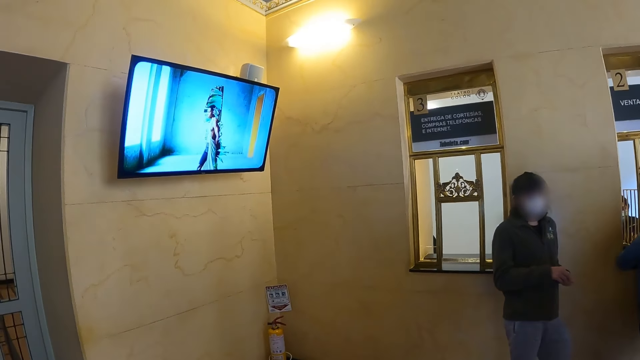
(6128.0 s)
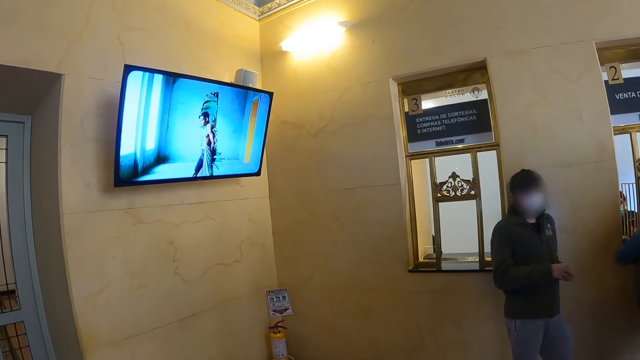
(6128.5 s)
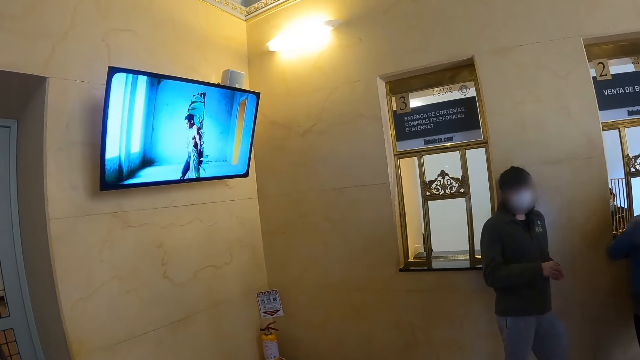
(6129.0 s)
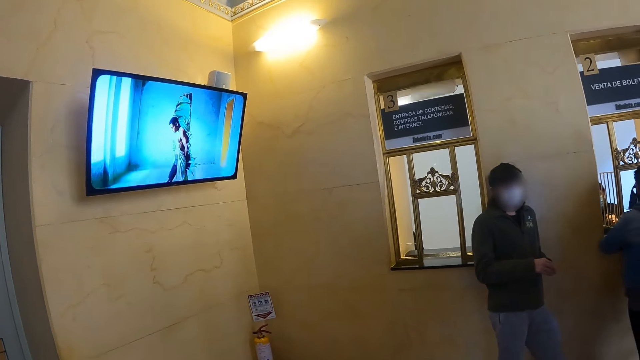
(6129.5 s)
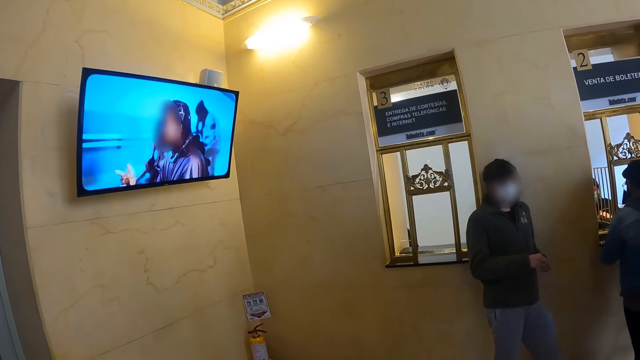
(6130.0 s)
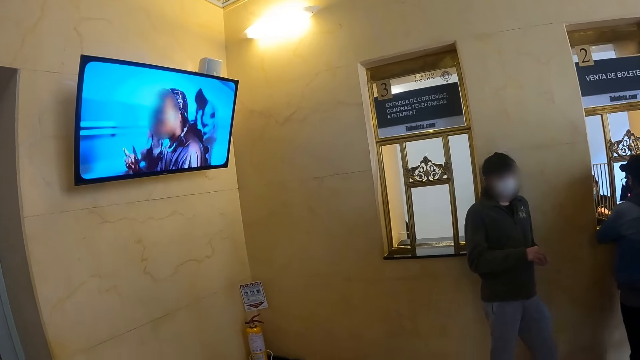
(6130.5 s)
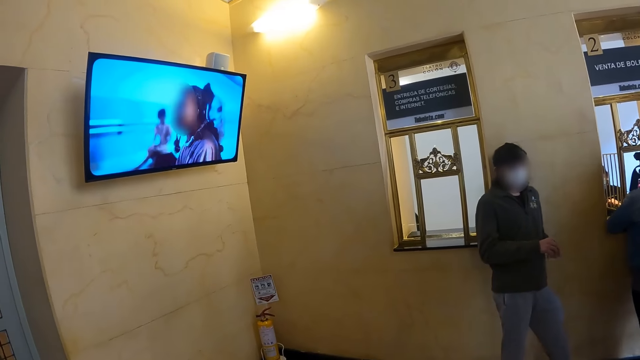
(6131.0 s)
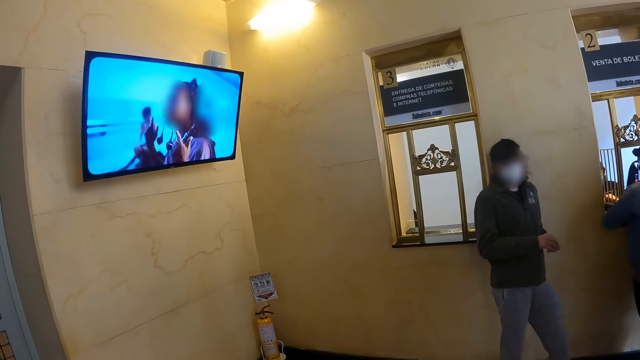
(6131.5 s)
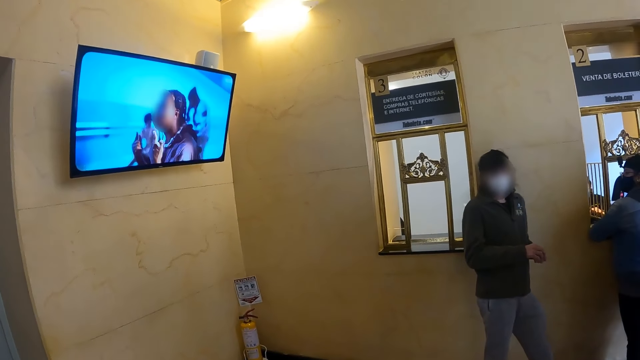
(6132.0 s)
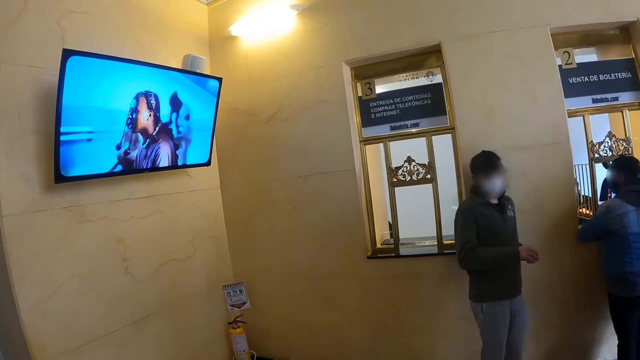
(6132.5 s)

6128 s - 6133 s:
The camera wearer looks around.

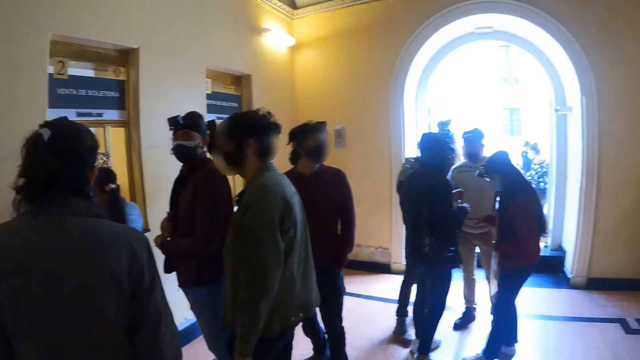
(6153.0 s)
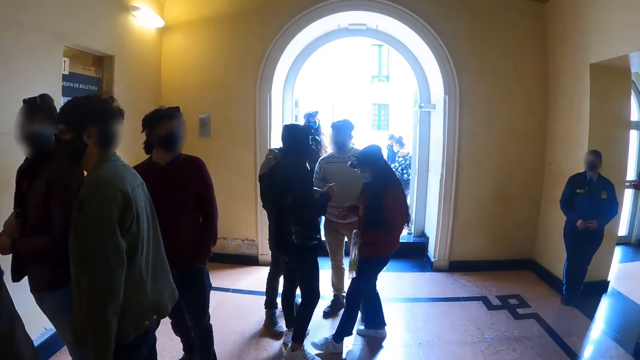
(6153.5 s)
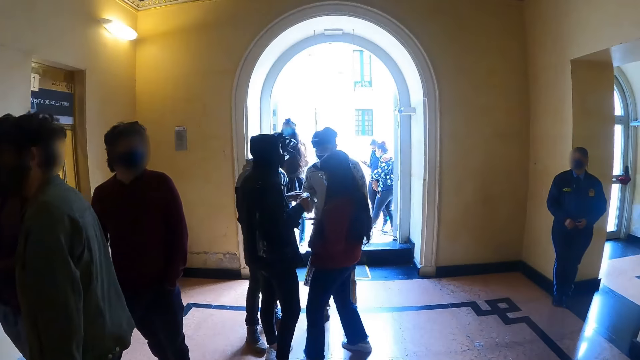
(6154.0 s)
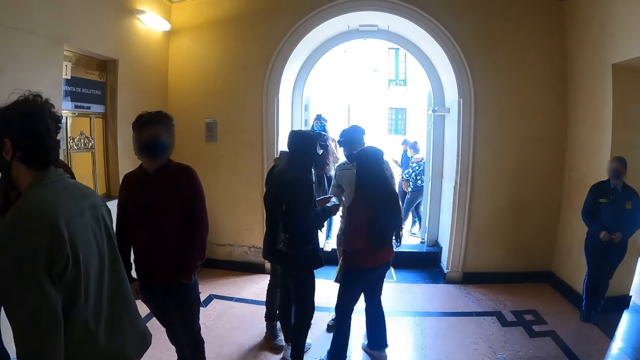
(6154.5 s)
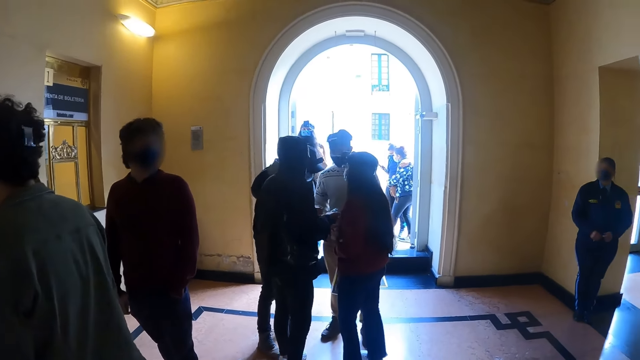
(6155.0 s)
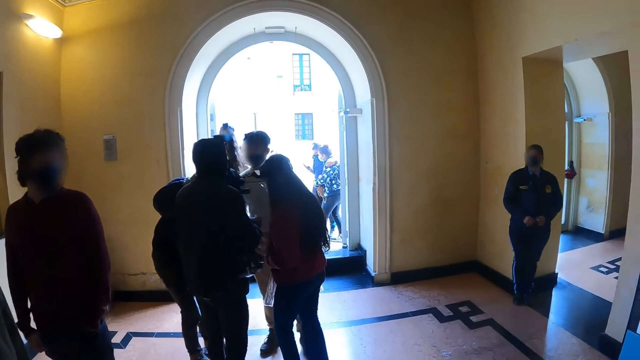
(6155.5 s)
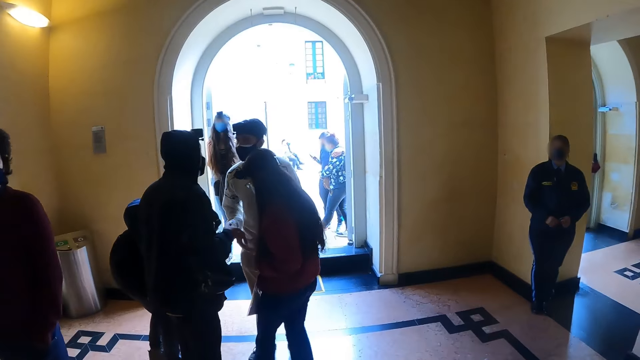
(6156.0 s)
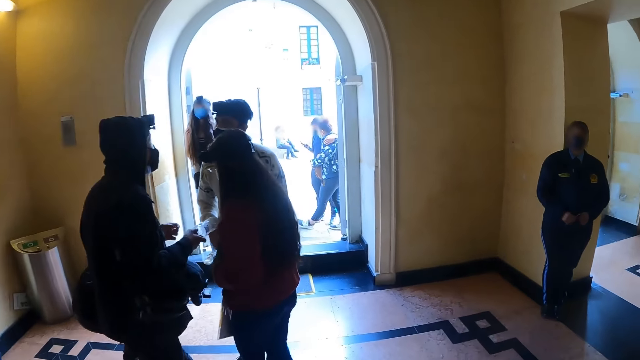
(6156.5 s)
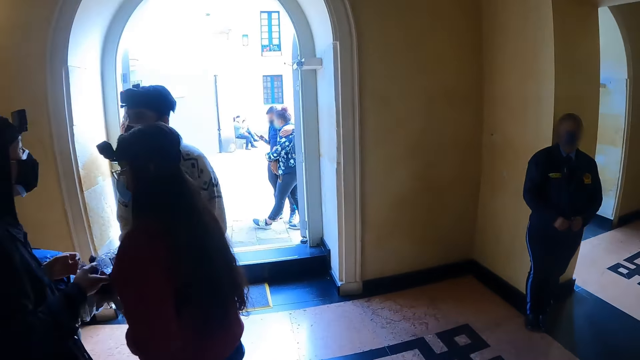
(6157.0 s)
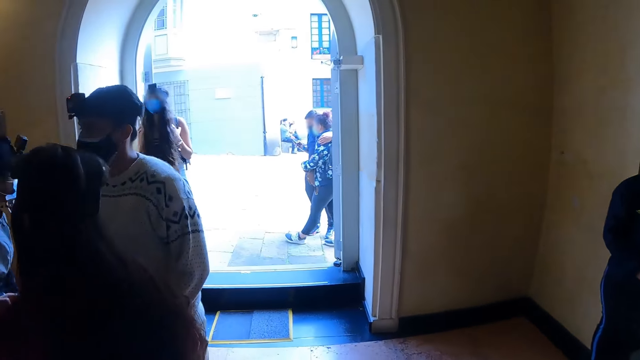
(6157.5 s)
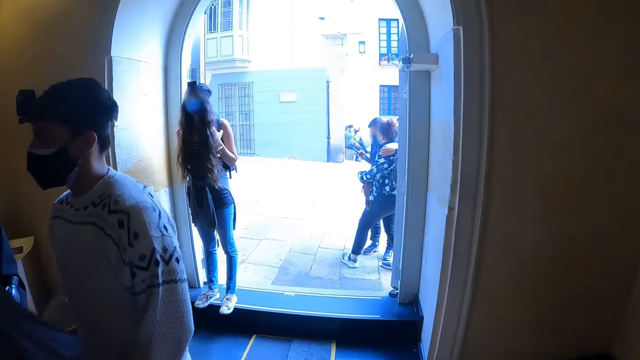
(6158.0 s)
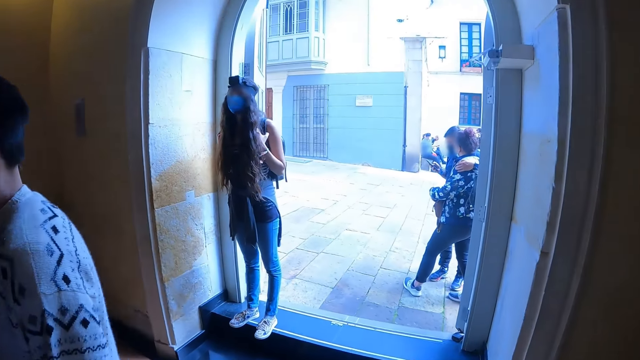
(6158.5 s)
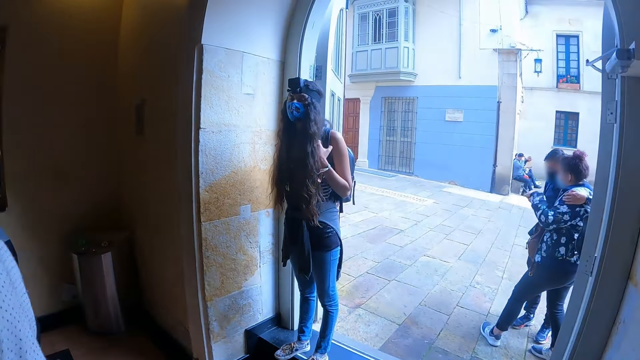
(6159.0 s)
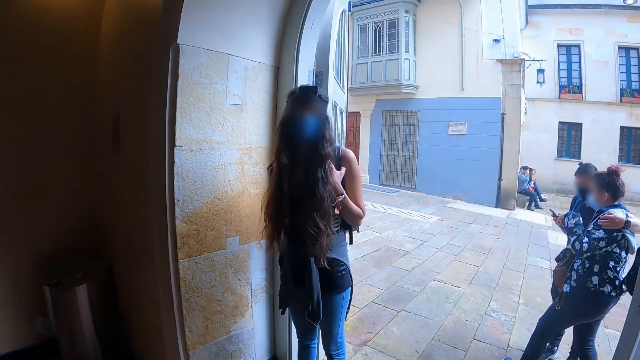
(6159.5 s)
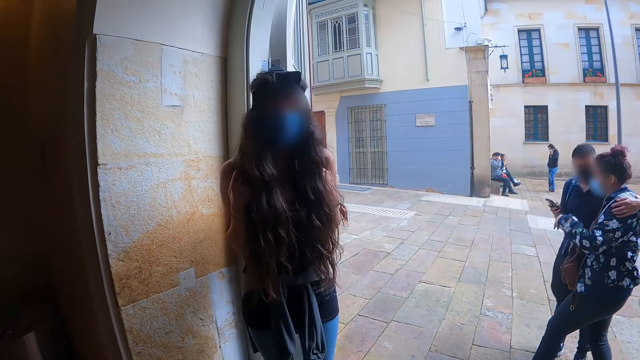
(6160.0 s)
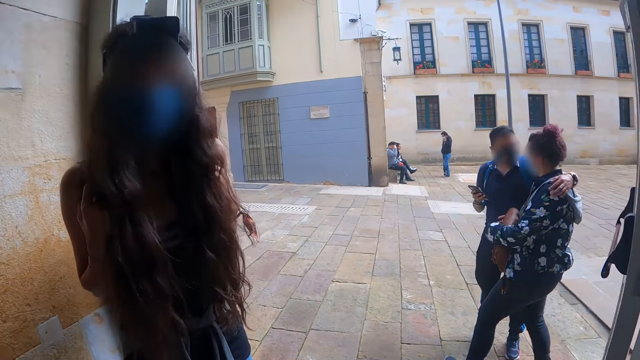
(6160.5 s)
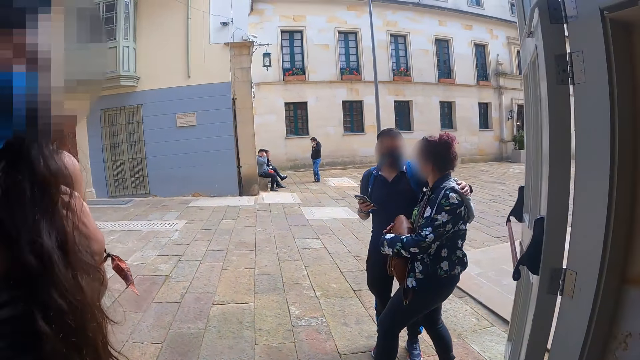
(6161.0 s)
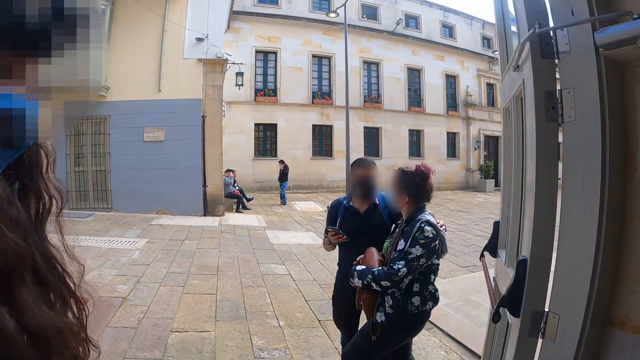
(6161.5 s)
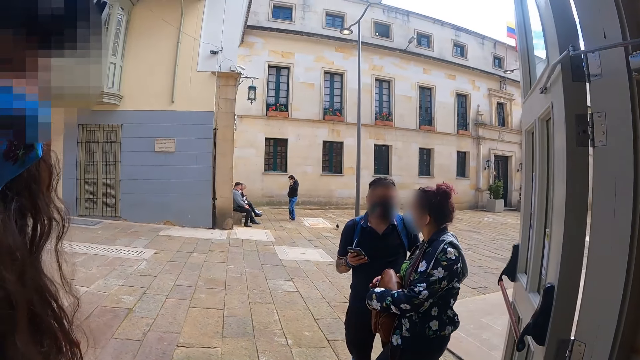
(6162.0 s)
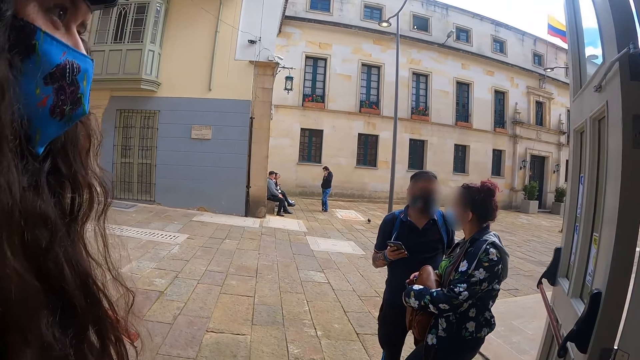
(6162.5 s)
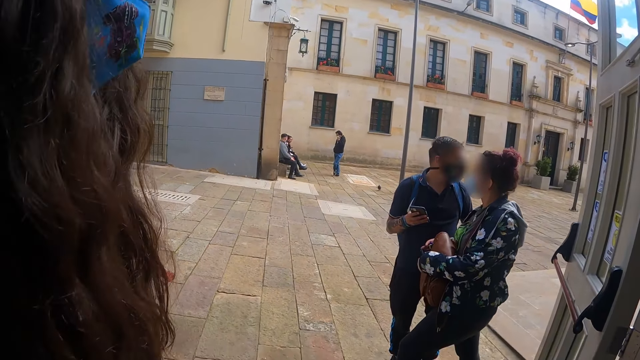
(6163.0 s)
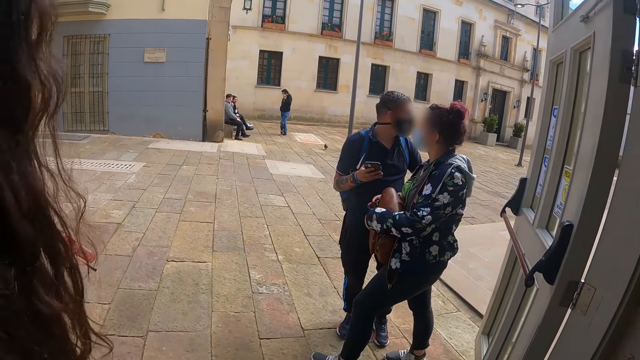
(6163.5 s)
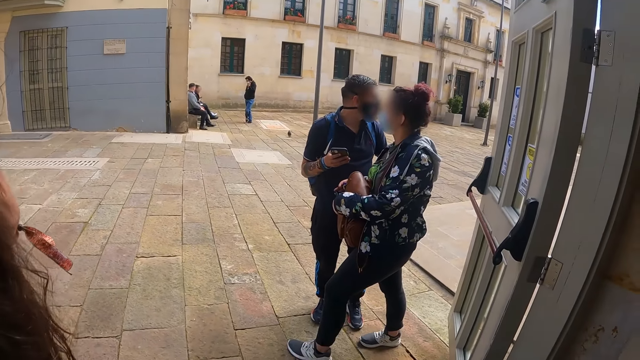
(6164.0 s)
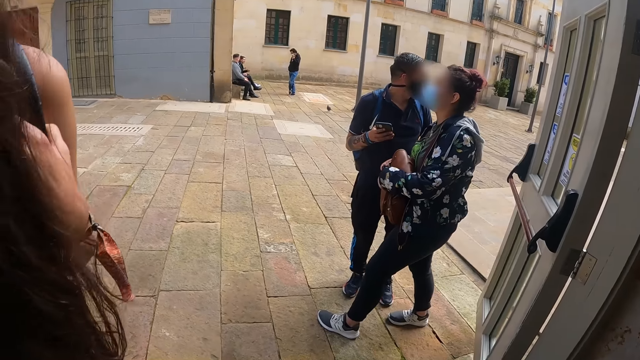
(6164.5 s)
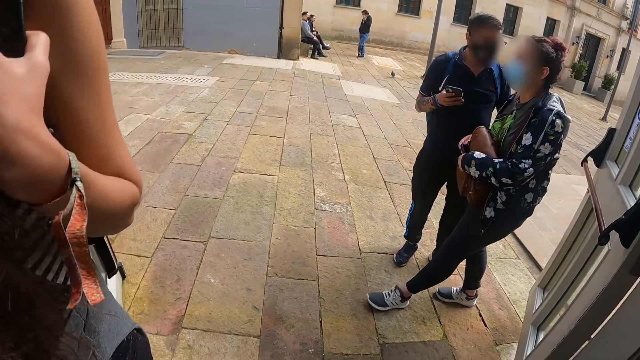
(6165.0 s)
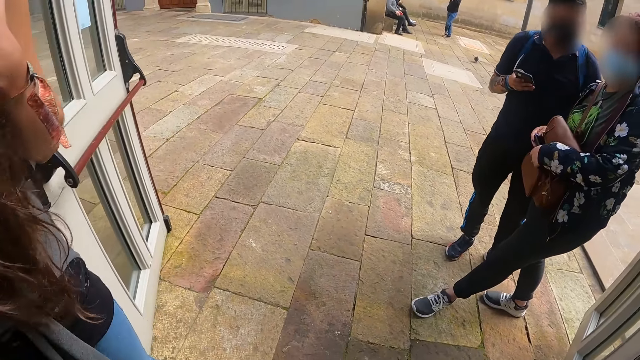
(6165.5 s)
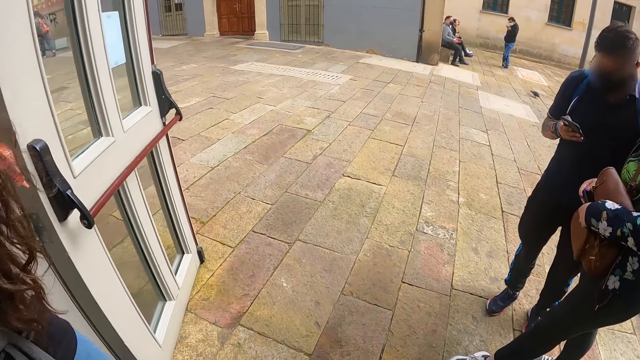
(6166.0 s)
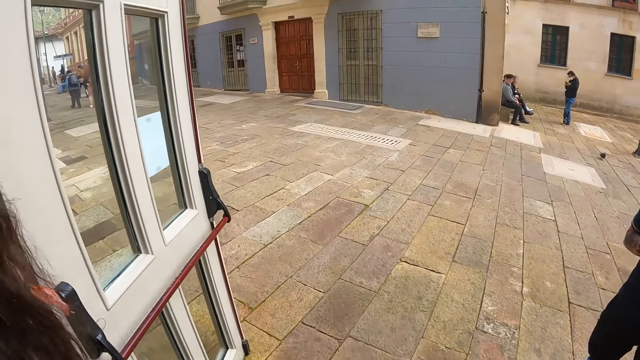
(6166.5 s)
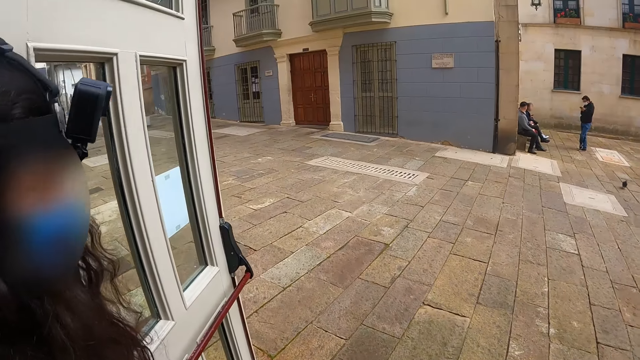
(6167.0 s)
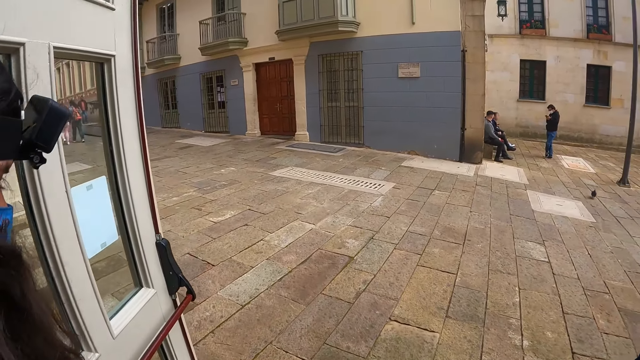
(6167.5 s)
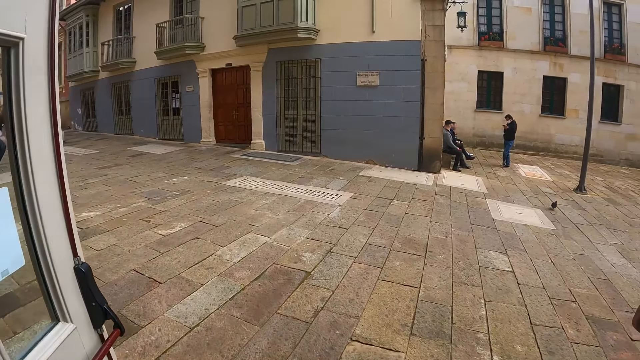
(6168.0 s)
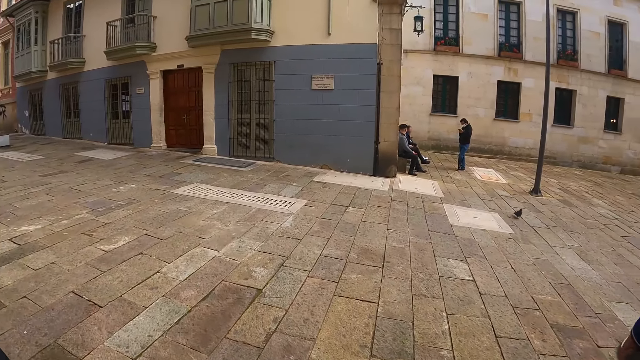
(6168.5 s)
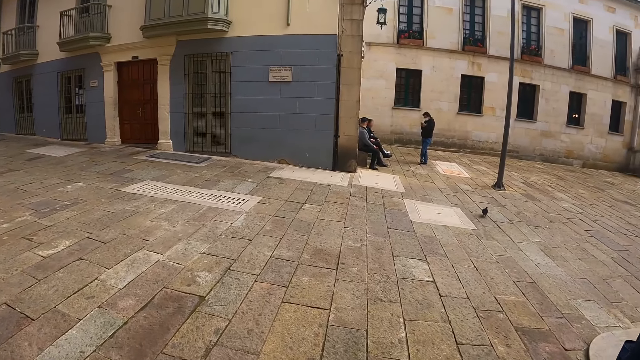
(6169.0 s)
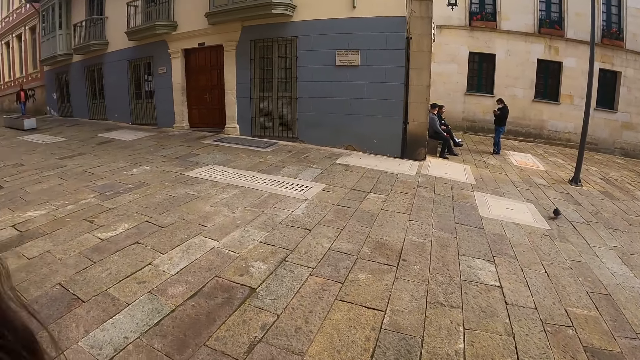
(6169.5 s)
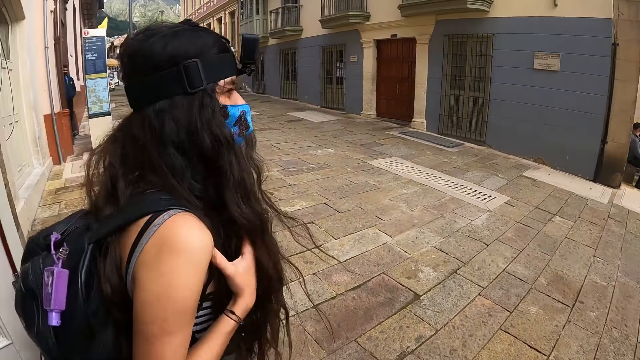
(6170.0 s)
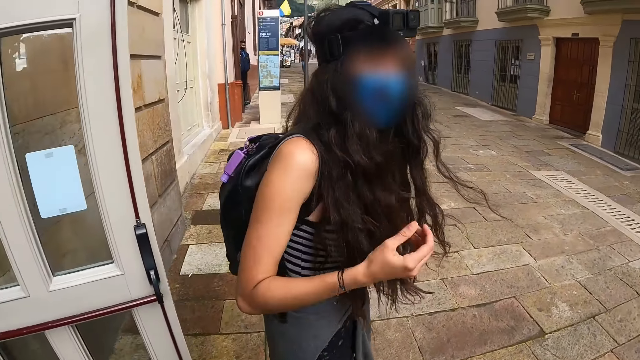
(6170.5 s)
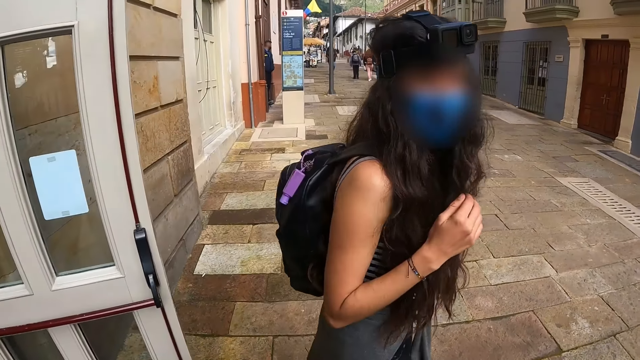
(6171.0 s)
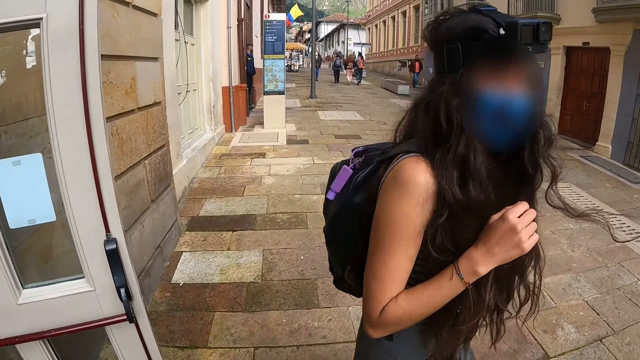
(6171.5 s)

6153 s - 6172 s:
The camera wearer walks outside the hall. They walk towards the exit. They converse with a woman. They converse with the woman. They exit the building.
